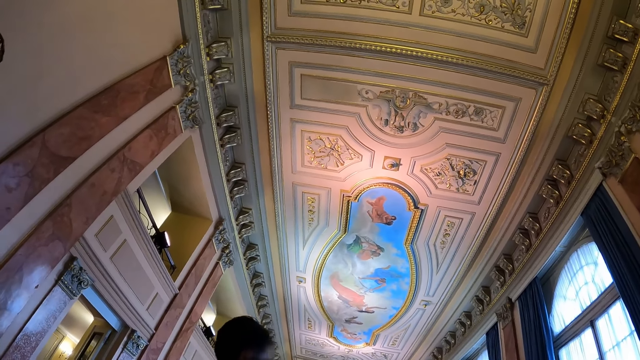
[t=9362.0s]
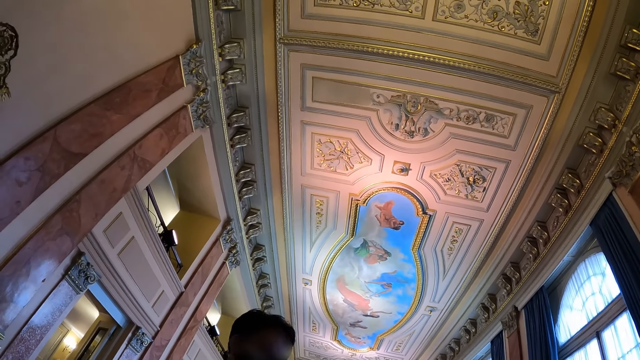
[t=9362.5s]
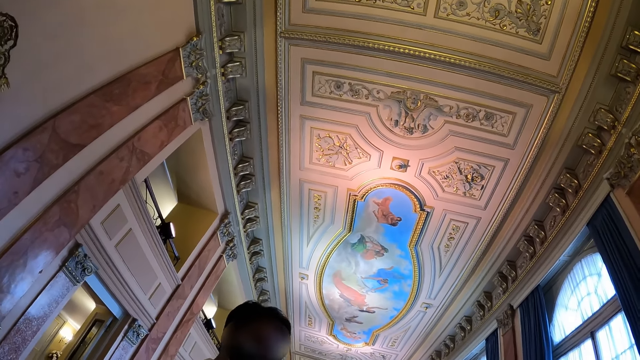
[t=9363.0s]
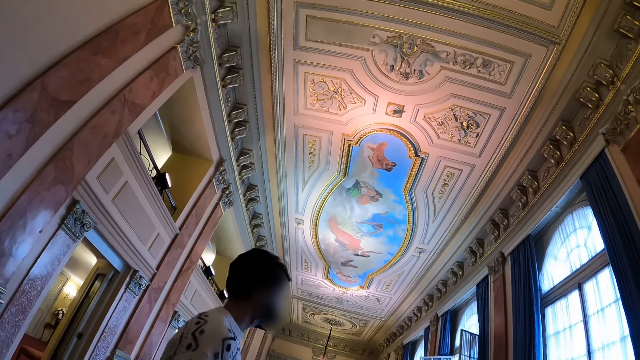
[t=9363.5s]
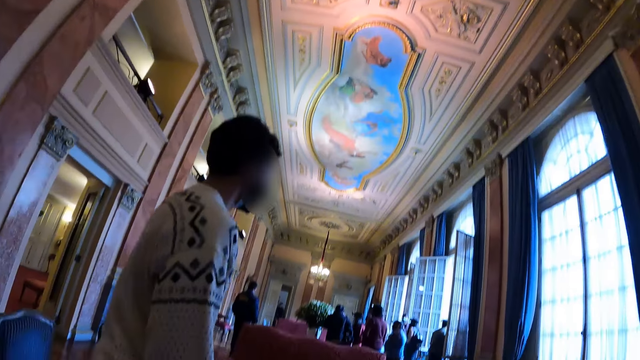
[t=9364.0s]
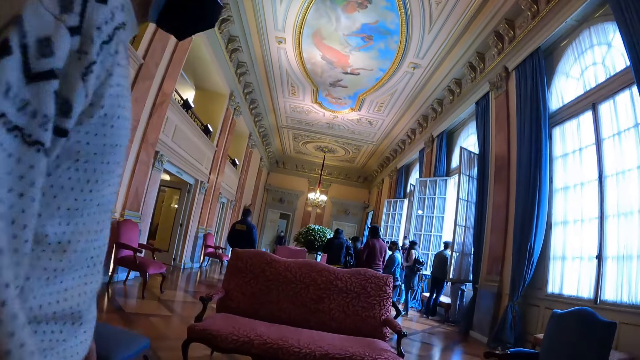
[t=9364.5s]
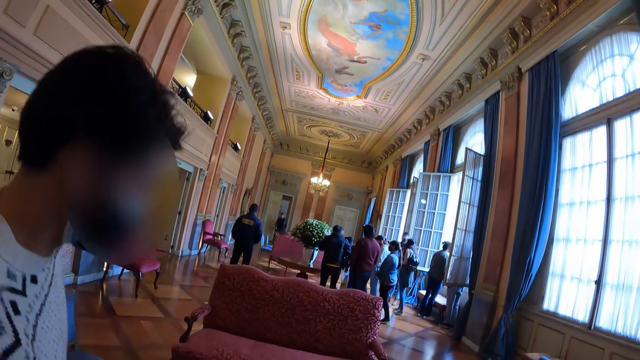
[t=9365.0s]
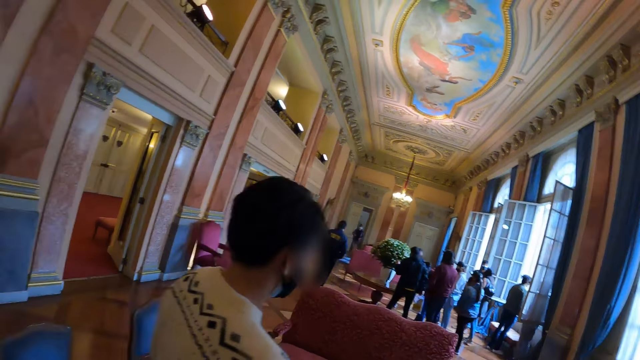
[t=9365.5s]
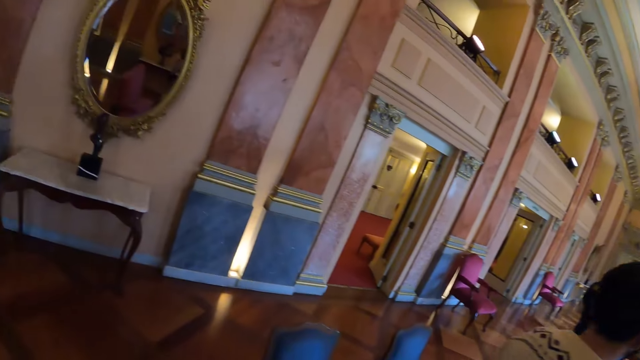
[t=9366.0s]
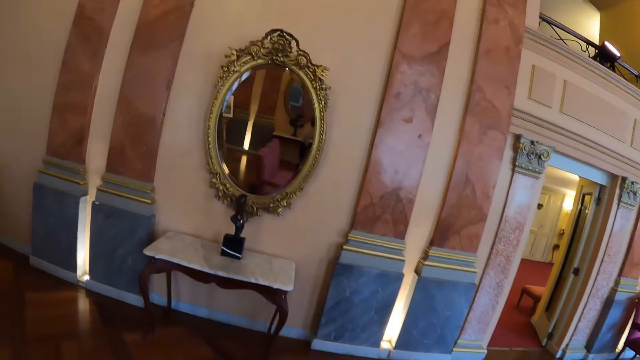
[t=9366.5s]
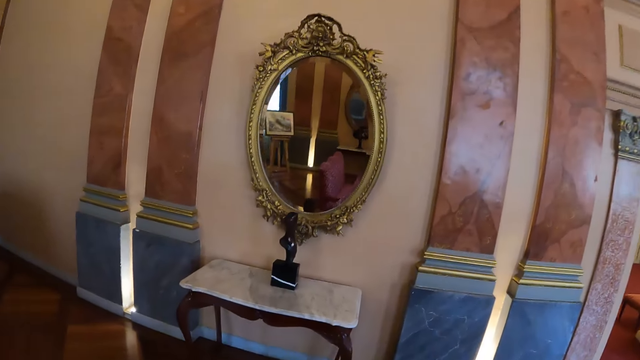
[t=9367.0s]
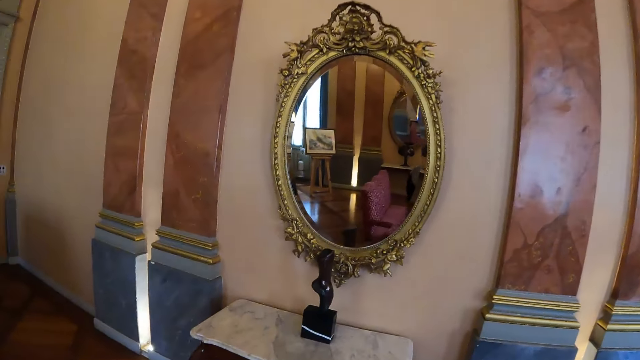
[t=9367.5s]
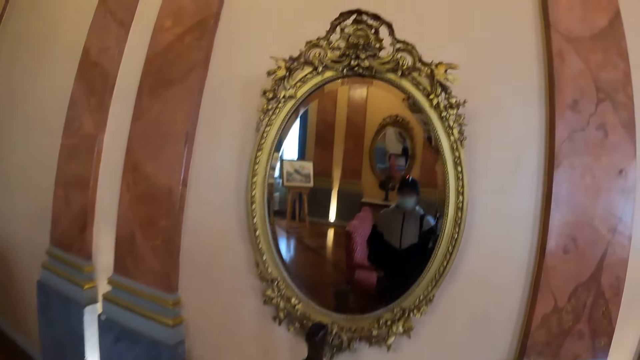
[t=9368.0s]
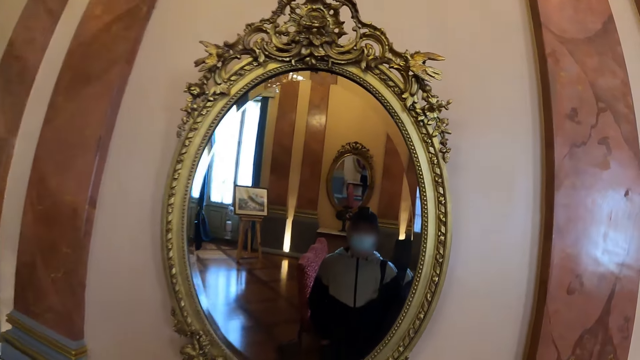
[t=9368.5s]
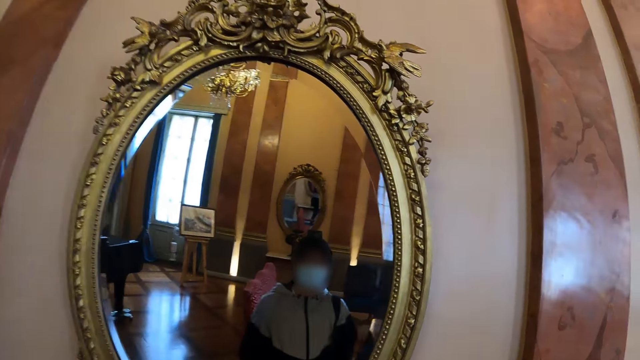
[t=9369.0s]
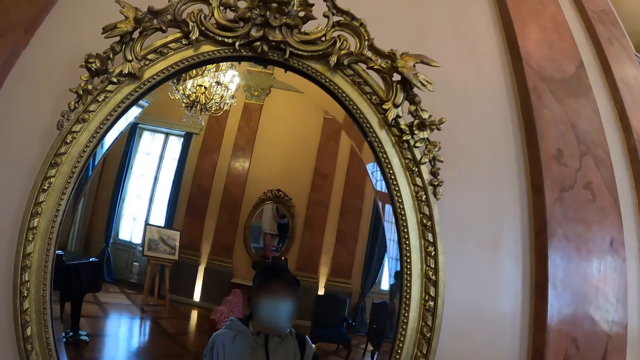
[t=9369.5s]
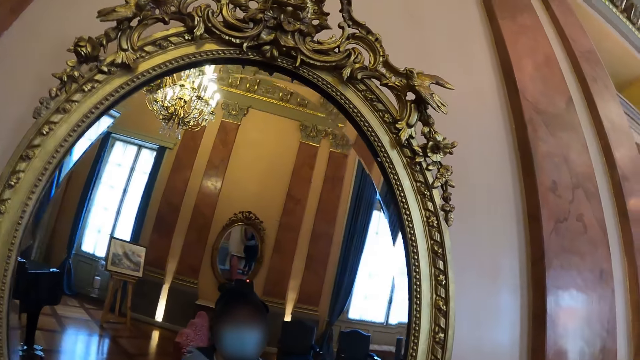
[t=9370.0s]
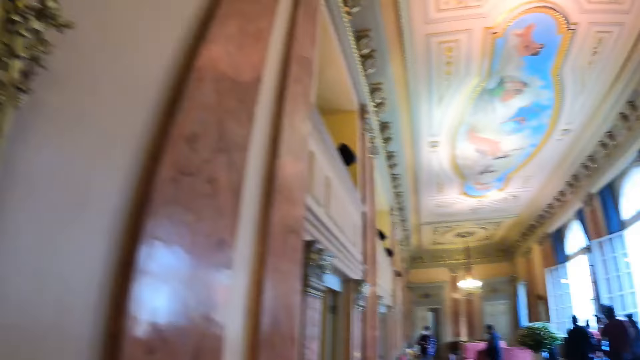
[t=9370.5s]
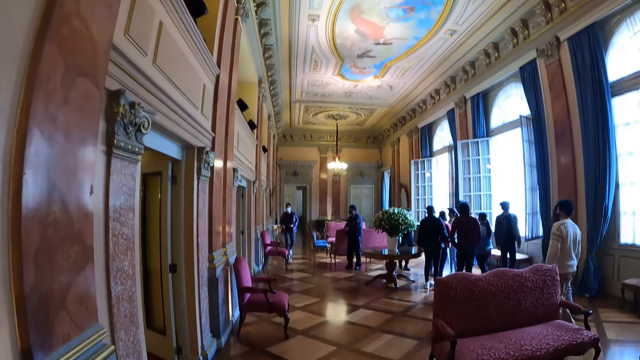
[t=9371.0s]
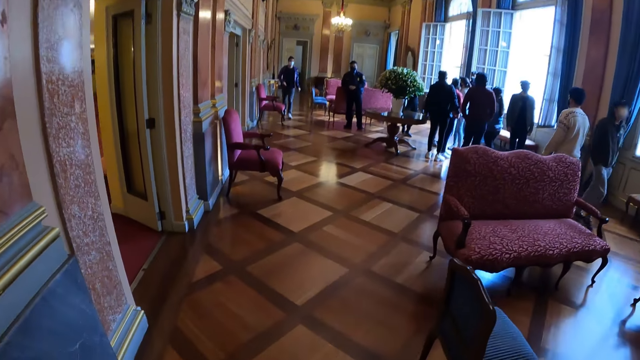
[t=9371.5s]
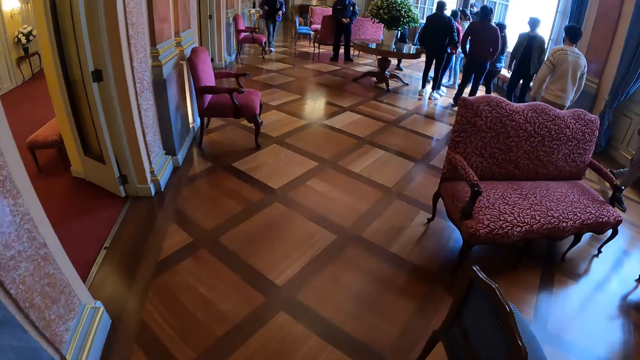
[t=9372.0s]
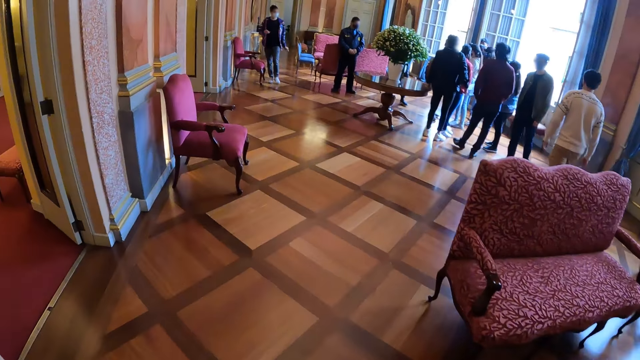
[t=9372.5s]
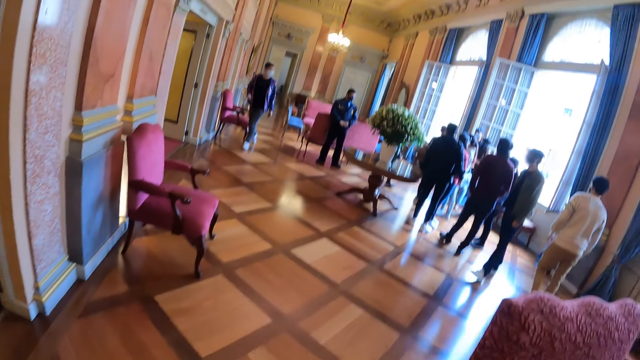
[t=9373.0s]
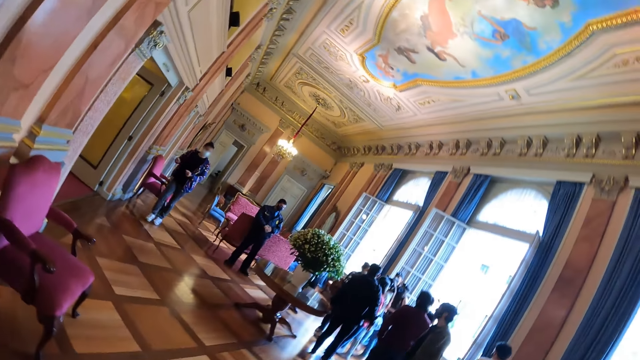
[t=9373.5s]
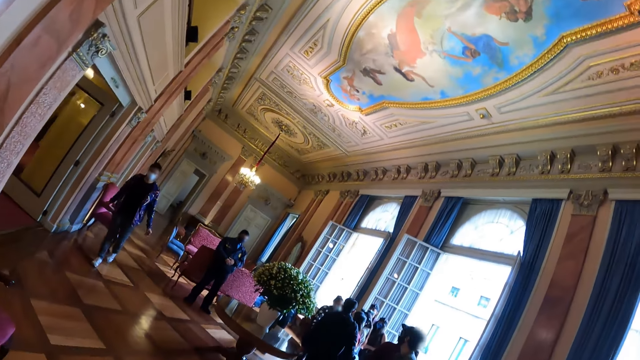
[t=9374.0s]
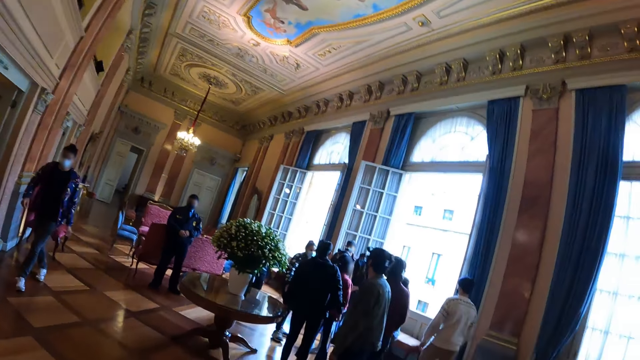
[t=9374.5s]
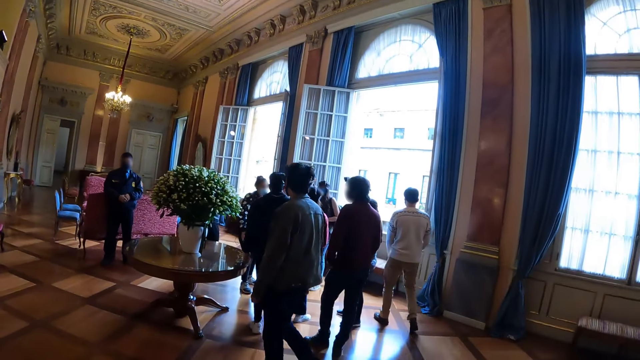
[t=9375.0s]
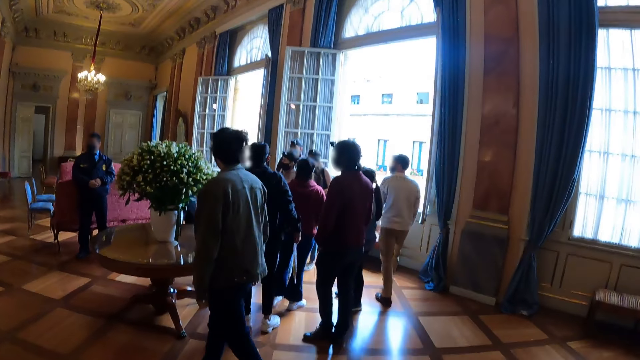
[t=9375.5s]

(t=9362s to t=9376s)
The camera wearer looks around the room. They stand up. They walk around the room. They look in the mirror. They walk around.

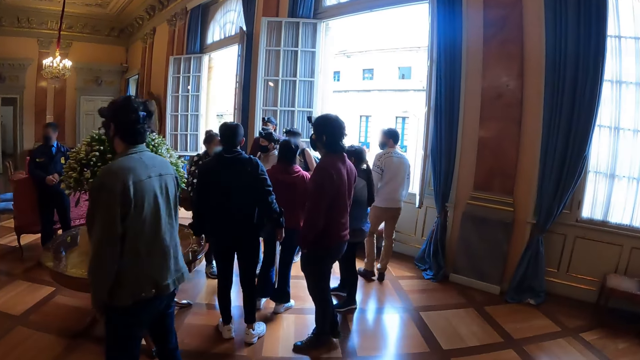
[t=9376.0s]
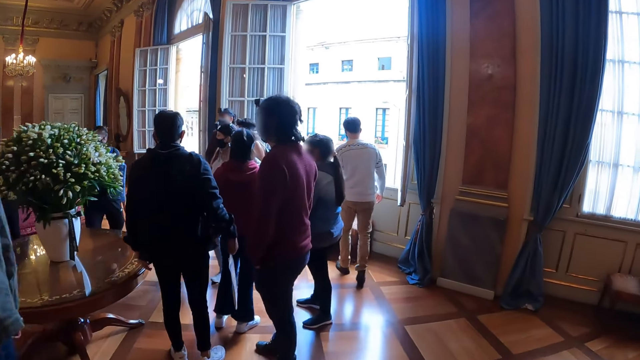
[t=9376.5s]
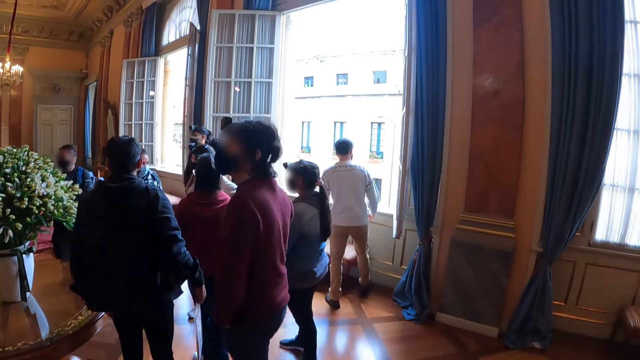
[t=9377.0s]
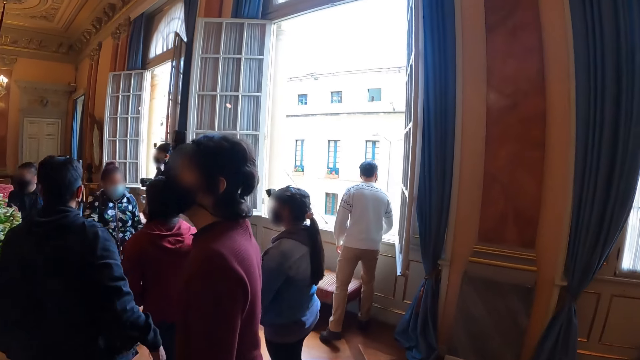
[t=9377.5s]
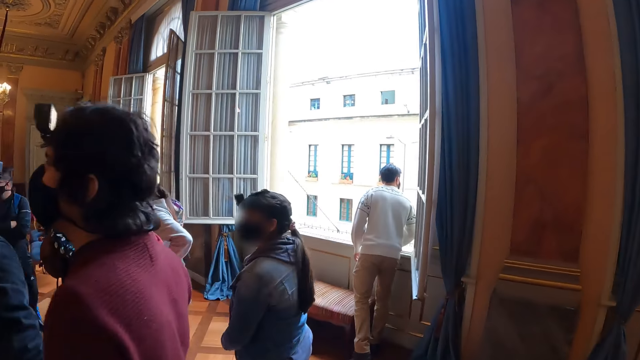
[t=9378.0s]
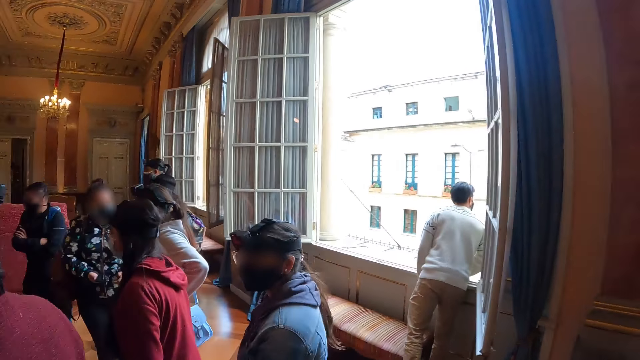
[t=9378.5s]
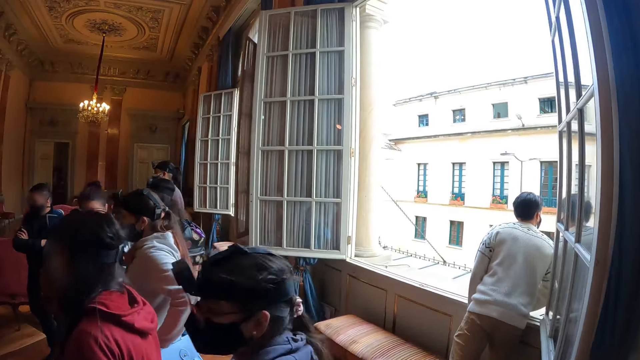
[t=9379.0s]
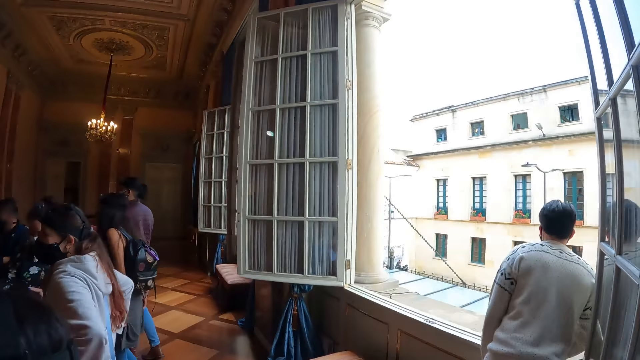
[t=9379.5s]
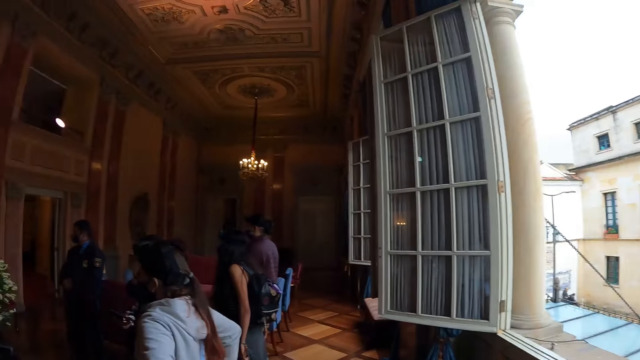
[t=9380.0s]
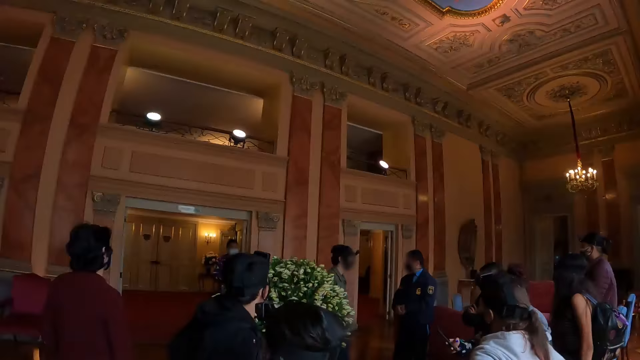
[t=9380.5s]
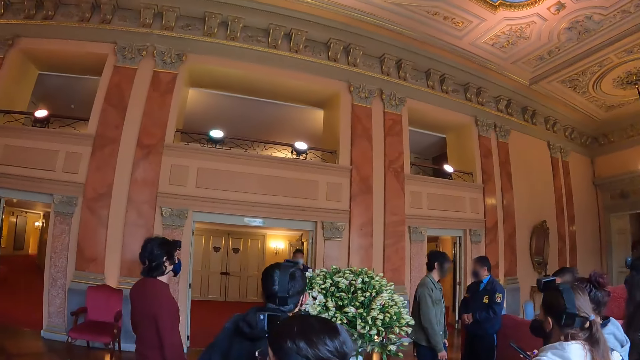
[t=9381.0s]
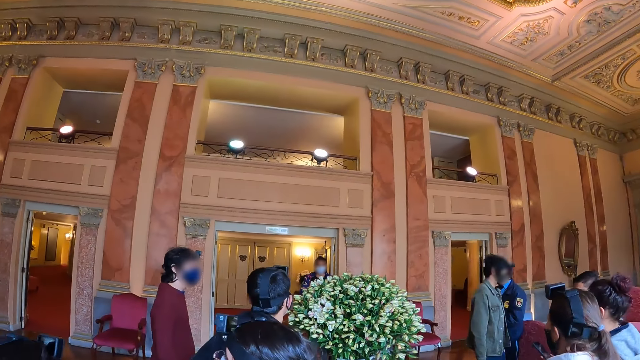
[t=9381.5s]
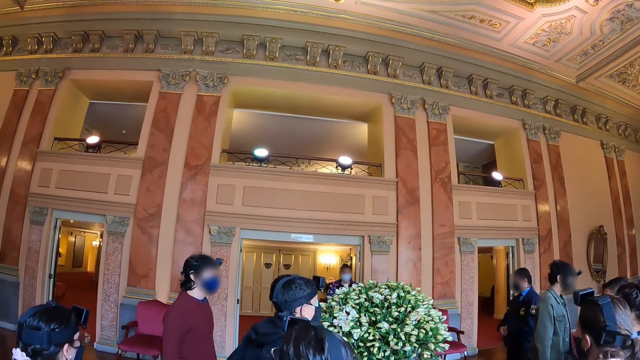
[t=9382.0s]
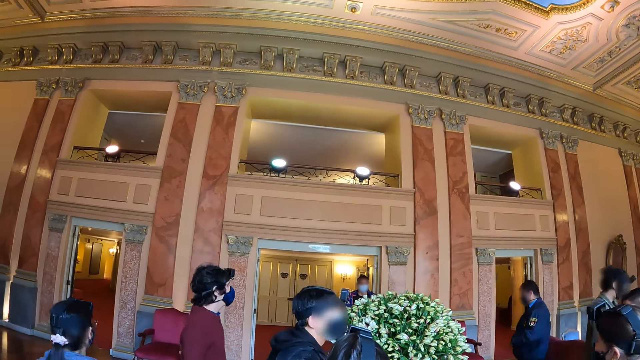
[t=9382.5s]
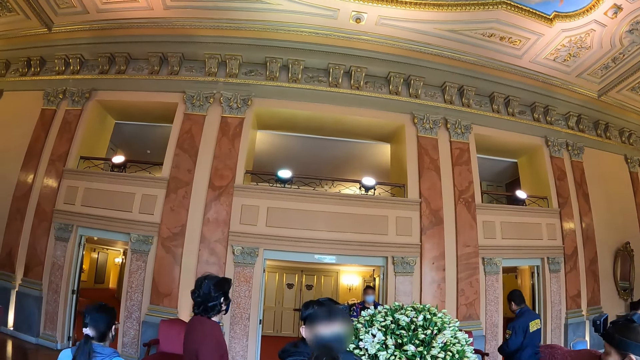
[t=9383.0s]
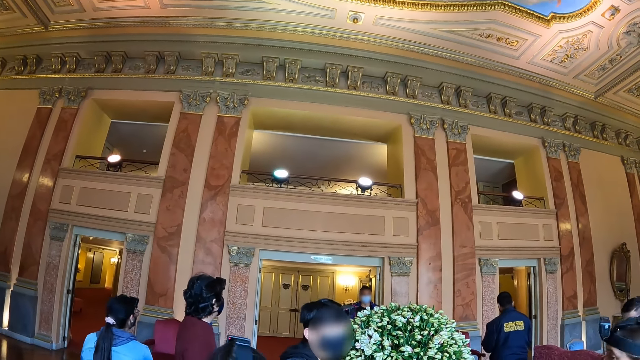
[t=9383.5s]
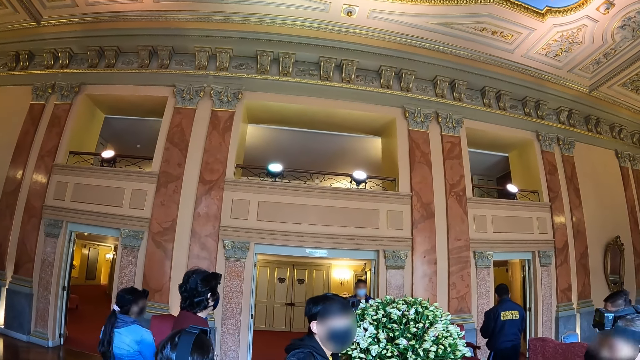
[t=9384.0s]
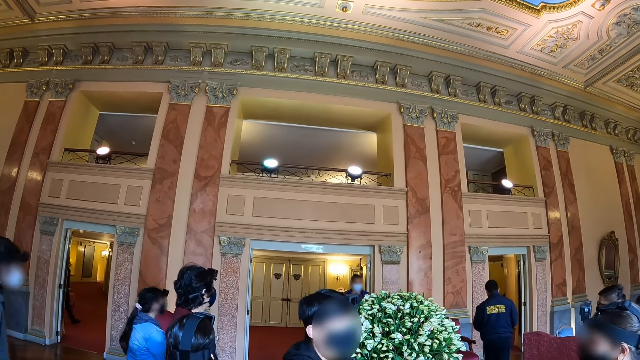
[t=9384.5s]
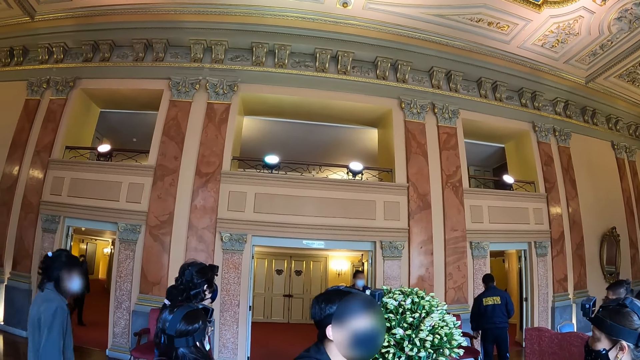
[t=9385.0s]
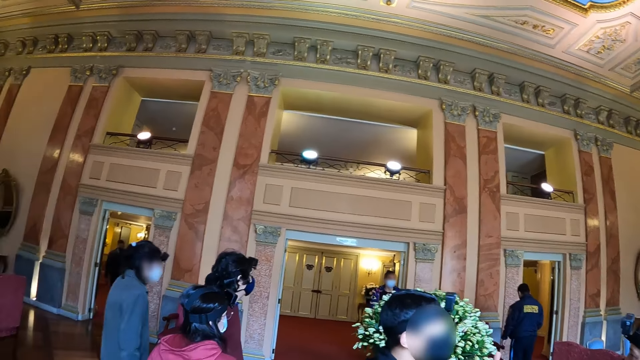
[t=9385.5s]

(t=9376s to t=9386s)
The camera wearer looks around. They stare at the wall of a room.
